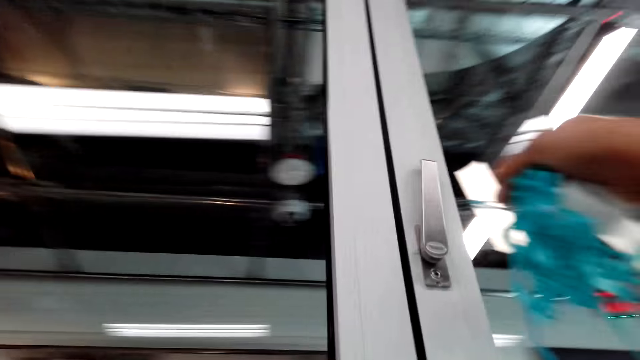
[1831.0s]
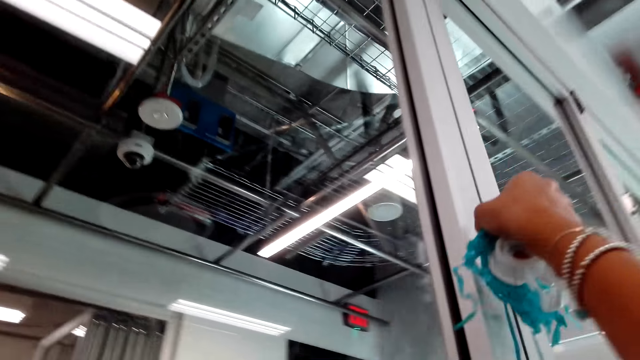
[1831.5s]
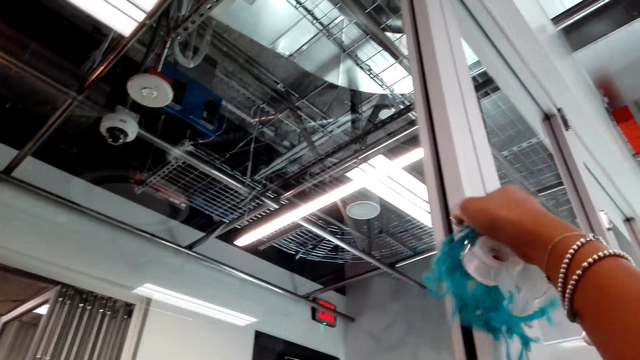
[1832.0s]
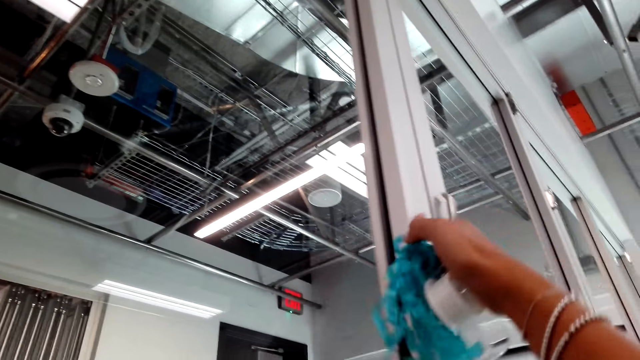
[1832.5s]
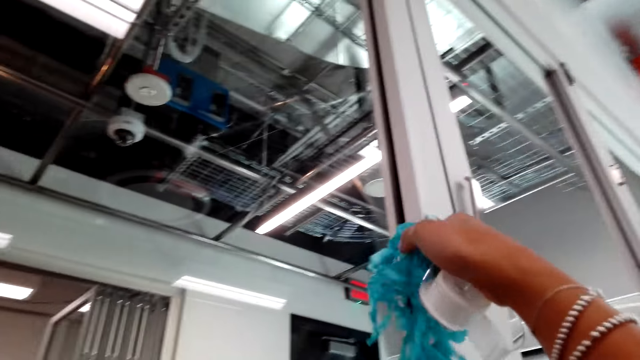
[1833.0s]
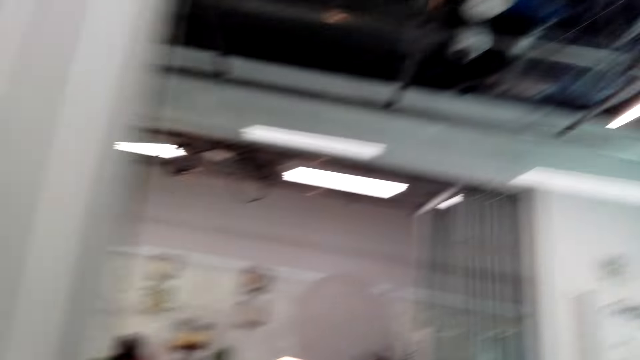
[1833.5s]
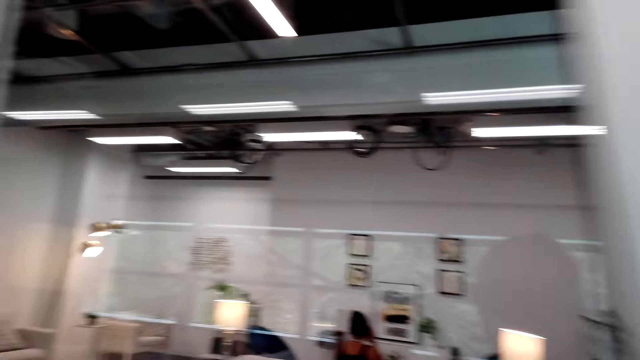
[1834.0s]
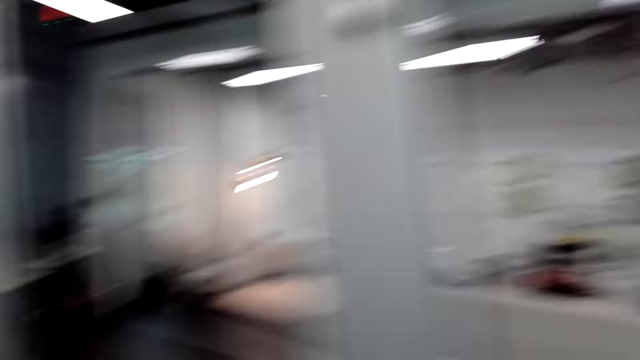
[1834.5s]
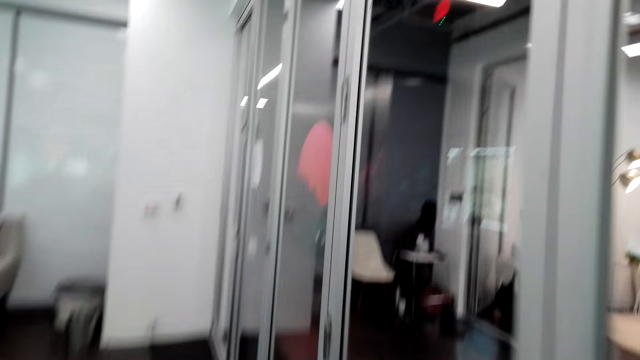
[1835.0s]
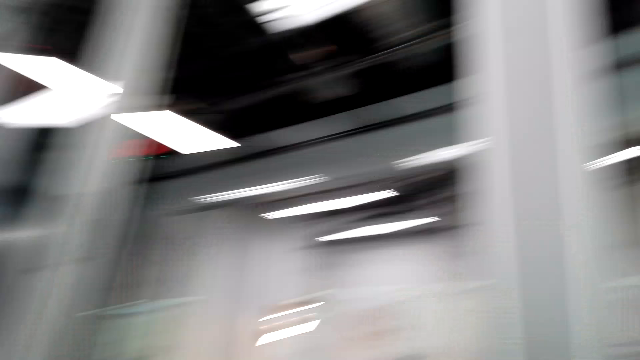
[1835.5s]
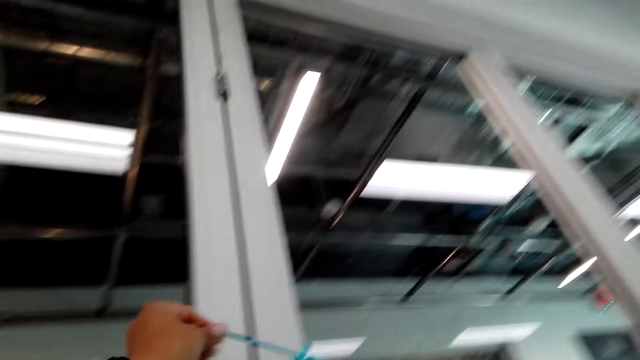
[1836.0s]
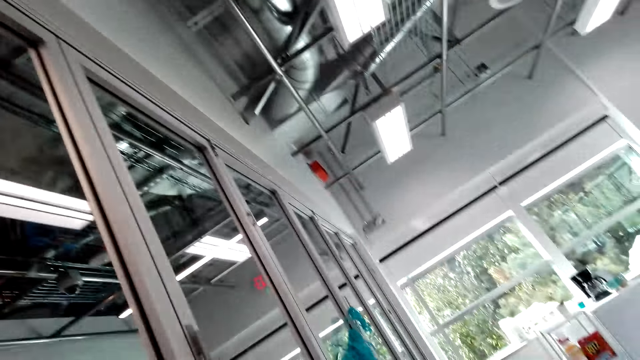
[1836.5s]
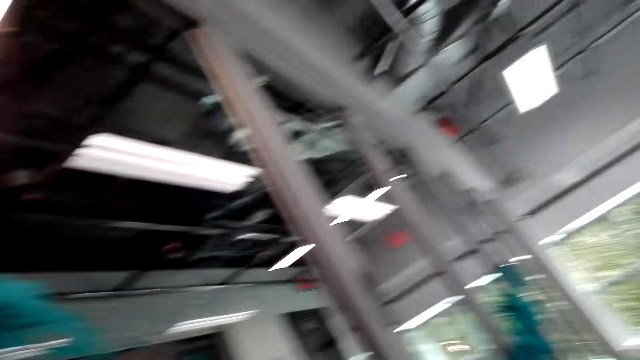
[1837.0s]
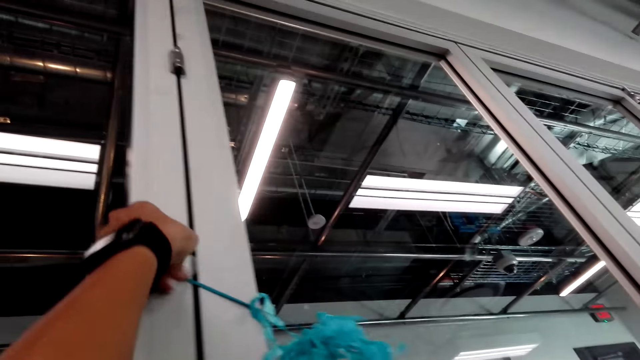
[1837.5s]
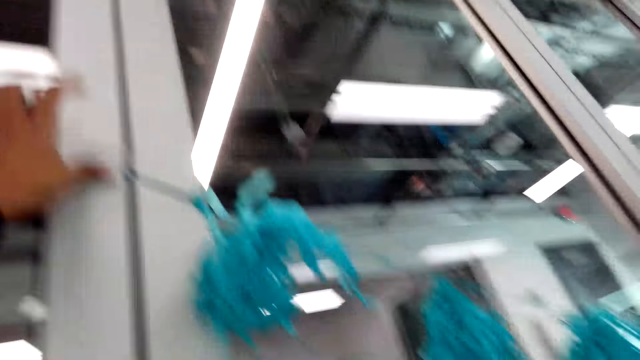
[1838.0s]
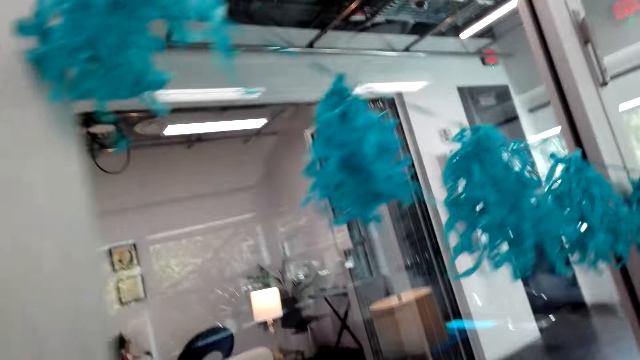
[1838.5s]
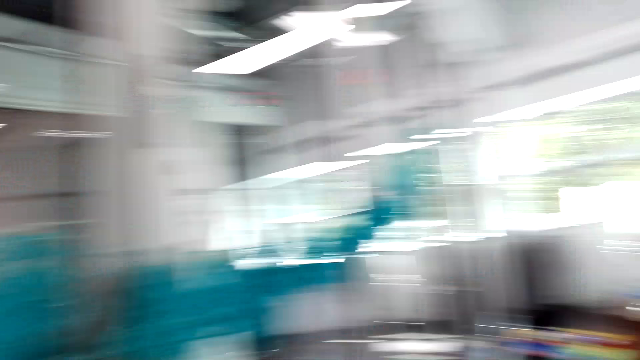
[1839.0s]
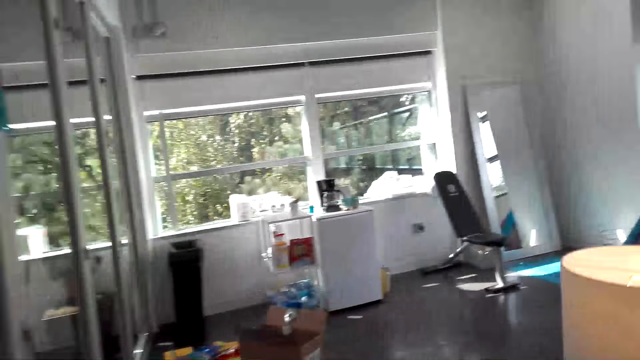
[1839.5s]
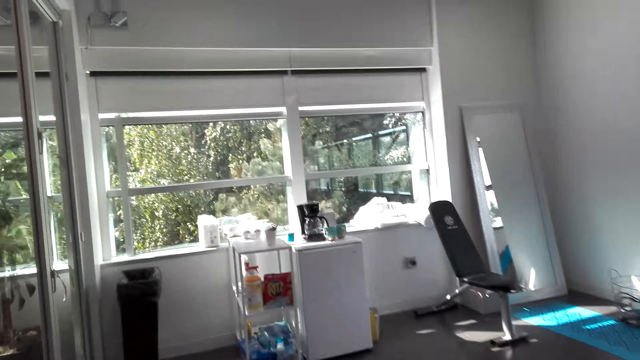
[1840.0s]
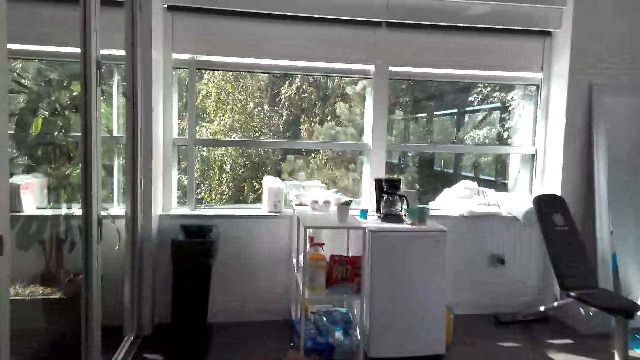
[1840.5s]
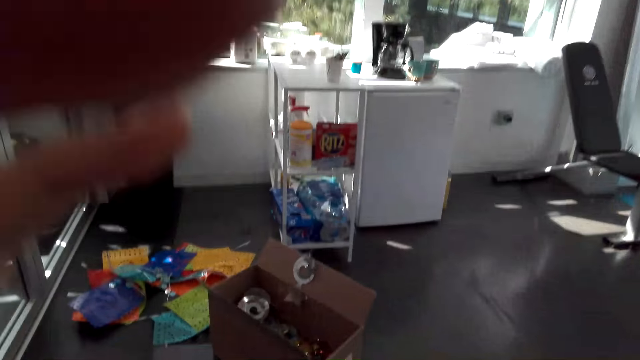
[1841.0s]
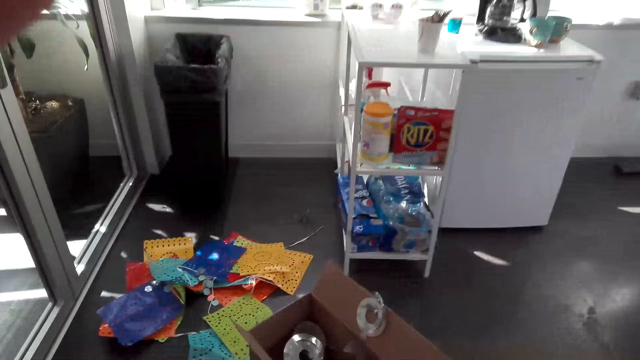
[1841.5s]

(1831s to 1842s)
The camera wearer decorates the door. They put the wall decoration on the wall. They walk around the house.

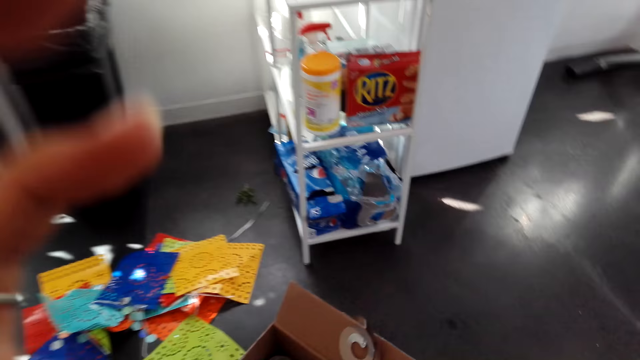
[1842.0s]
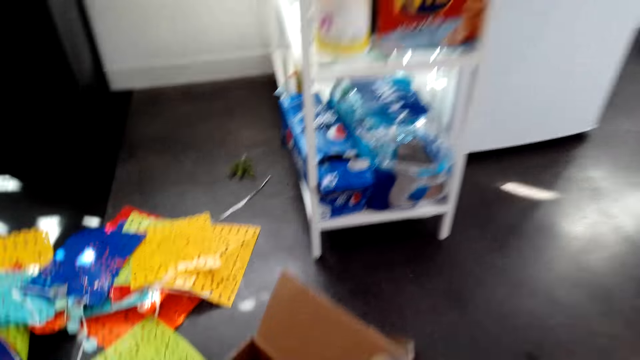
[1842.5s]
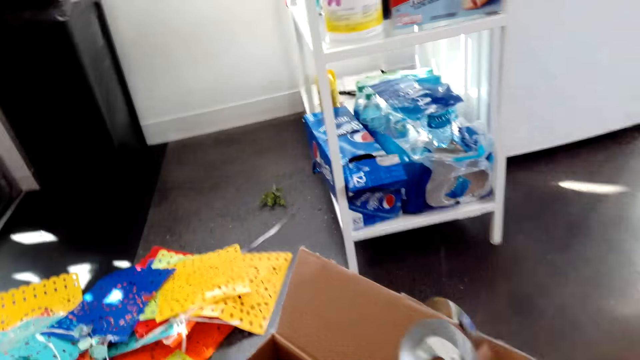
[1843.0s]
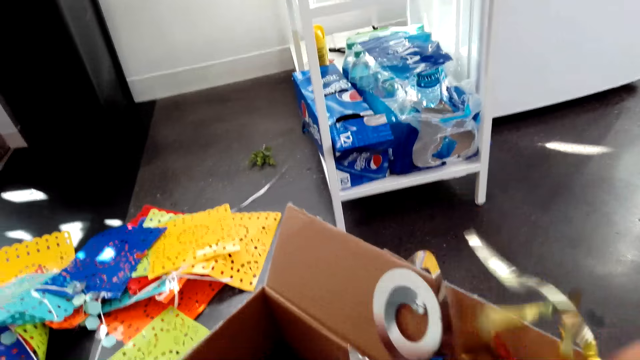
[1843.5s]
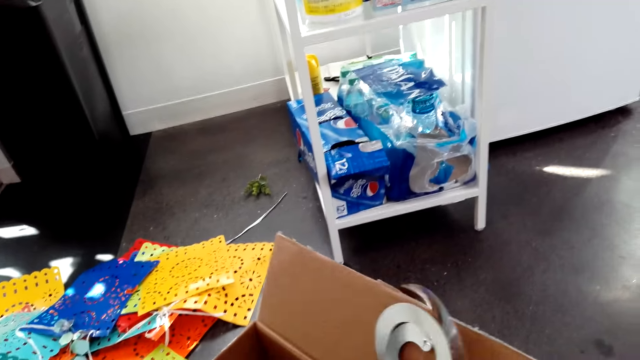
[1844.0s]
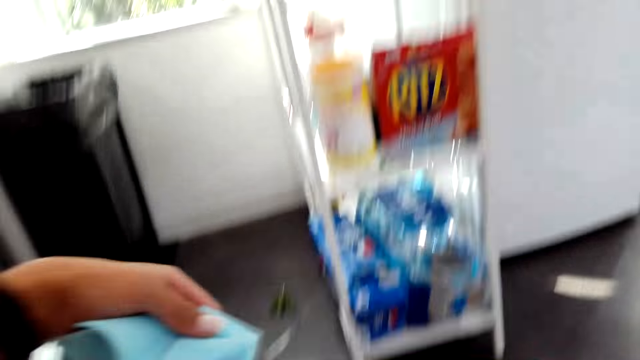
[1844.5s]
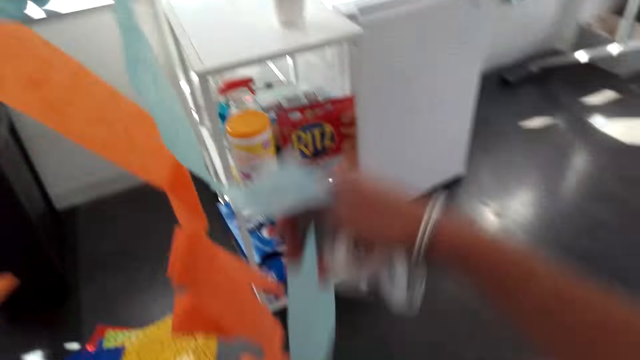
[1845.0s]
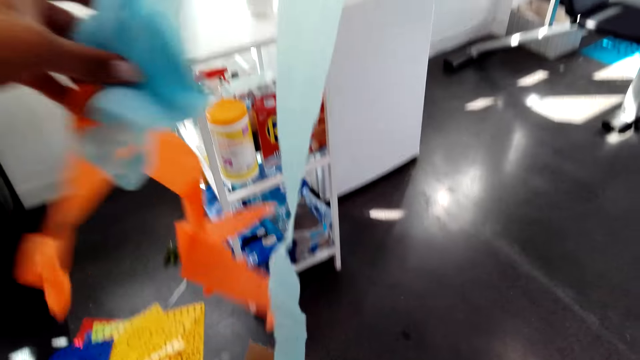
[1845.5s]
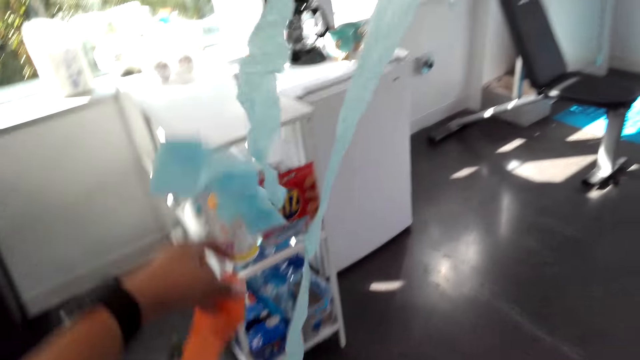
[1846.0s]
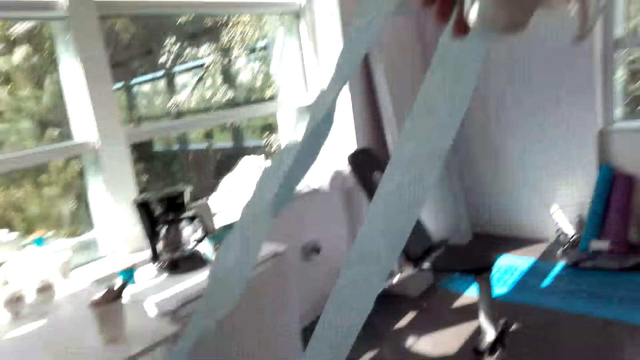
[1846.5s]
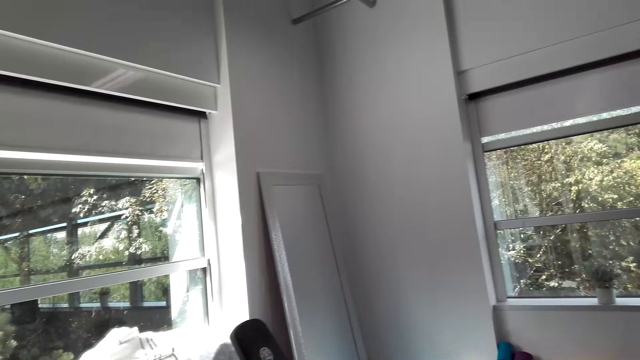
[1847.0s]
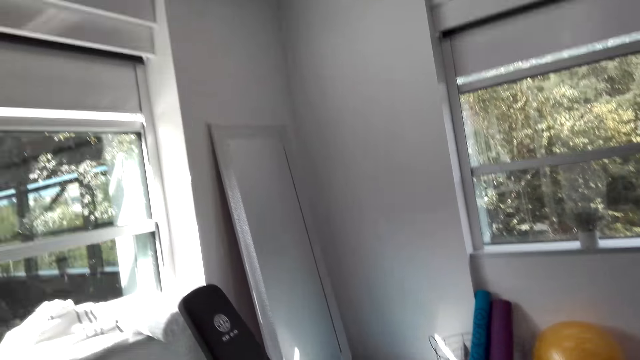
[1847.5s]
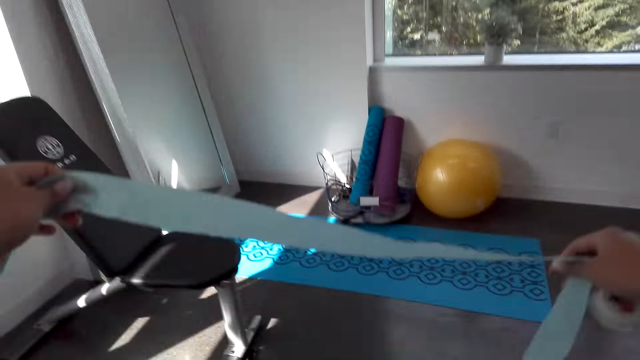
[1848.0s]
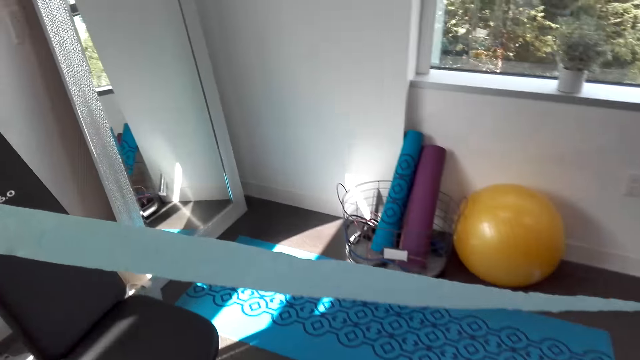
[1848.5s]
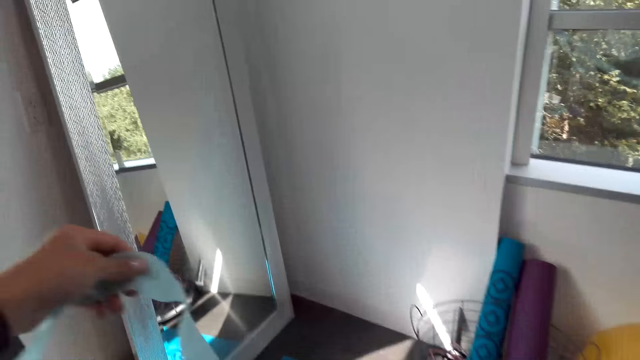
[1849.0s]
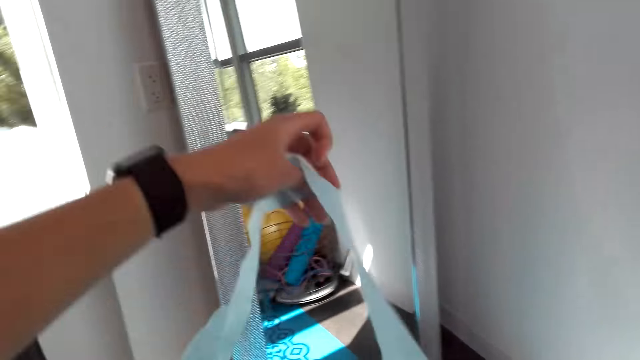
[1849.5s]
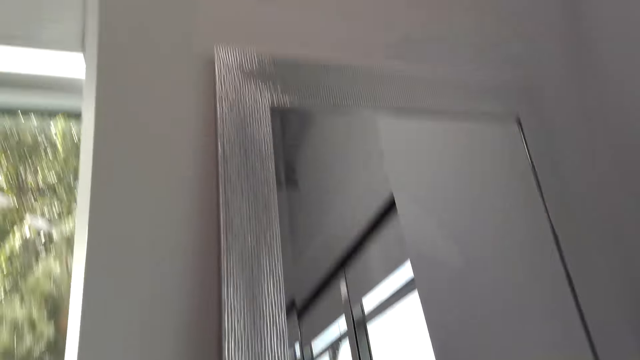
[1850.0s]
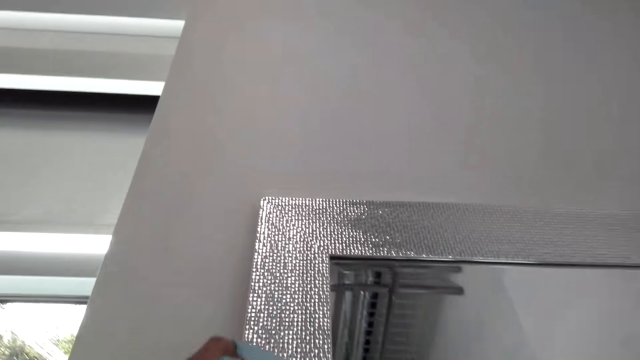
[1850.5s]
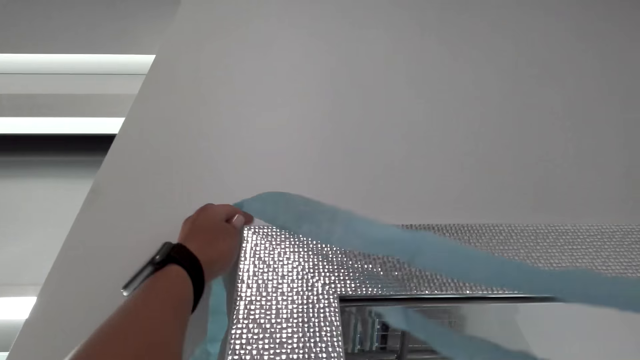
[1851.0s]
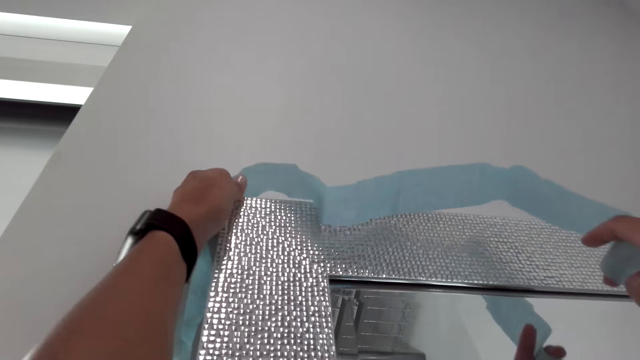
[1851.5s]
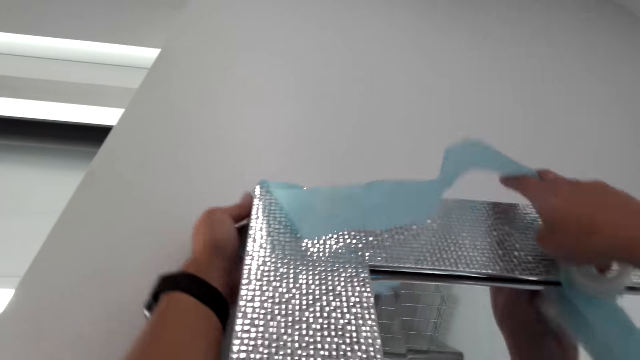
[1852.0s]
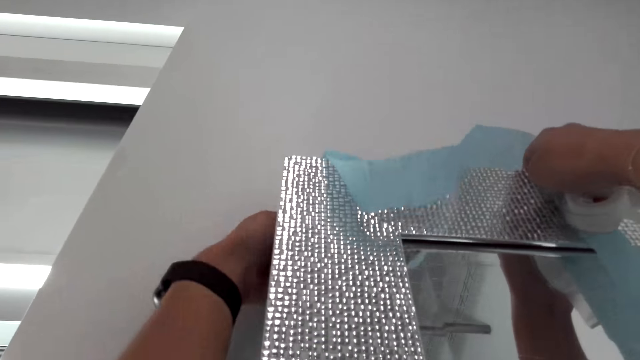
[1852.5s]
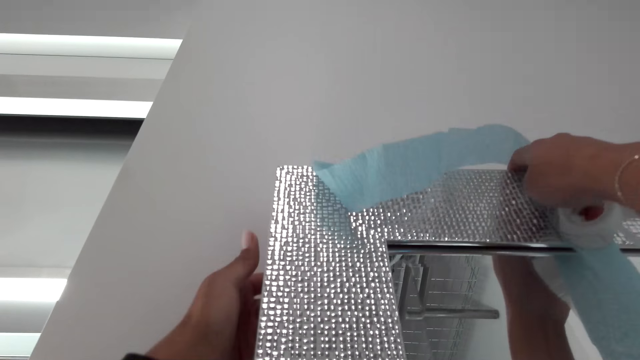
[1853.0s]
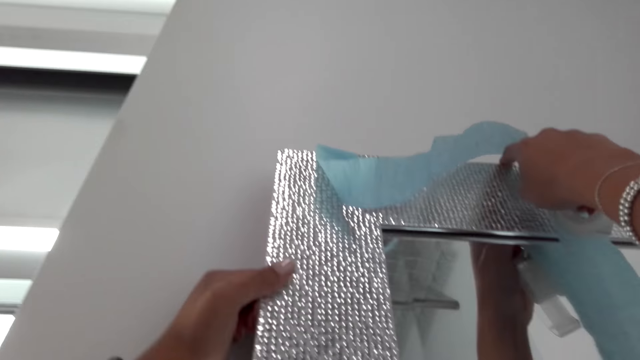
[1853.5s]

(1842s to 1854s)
The camera wearer picks more decorations in the box. They look for the wall decoration in the box. They look at the decorations. They walk around the house. They hang the decoration on the mirror.
